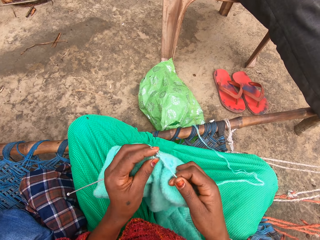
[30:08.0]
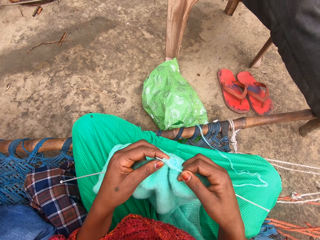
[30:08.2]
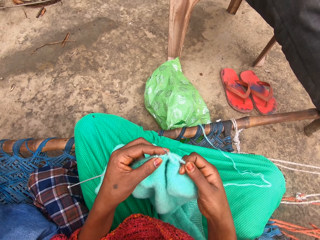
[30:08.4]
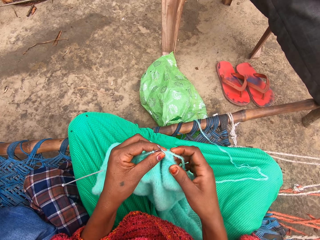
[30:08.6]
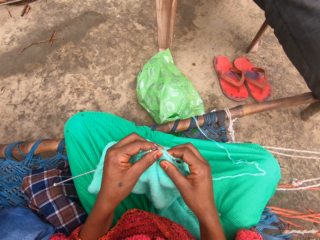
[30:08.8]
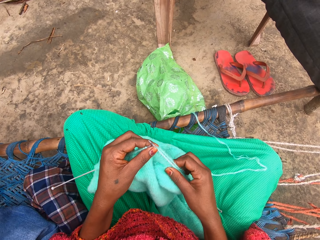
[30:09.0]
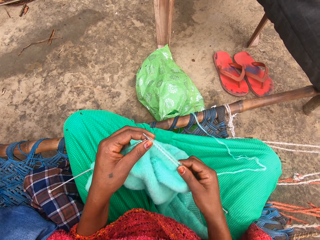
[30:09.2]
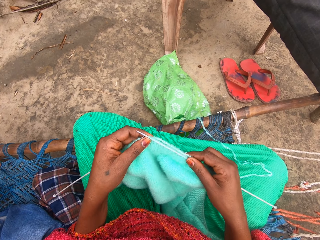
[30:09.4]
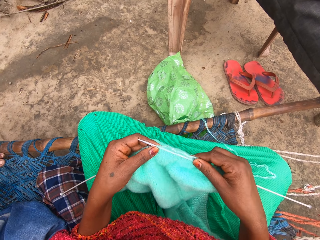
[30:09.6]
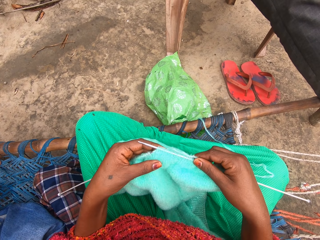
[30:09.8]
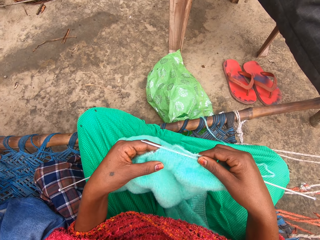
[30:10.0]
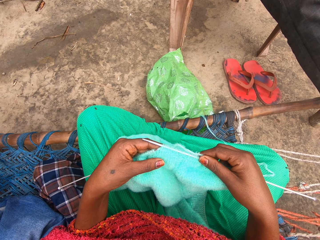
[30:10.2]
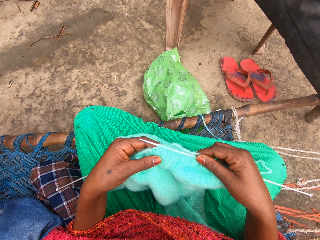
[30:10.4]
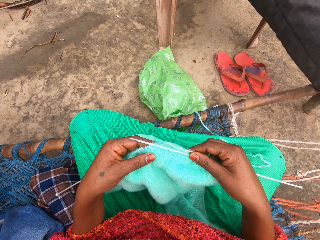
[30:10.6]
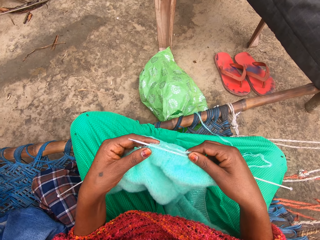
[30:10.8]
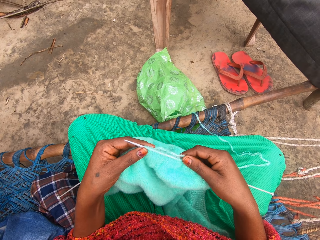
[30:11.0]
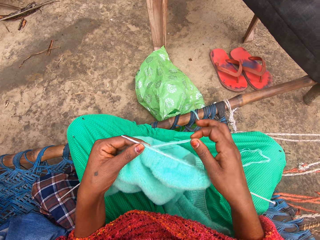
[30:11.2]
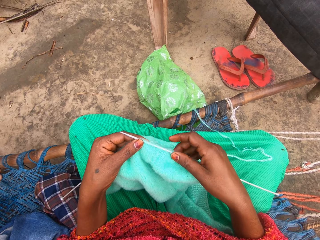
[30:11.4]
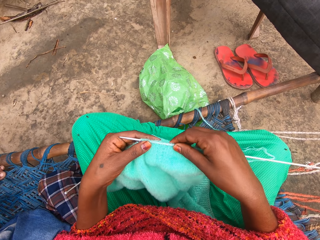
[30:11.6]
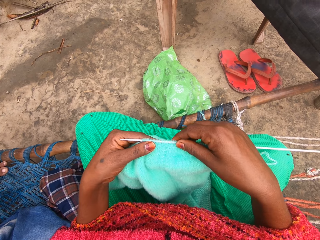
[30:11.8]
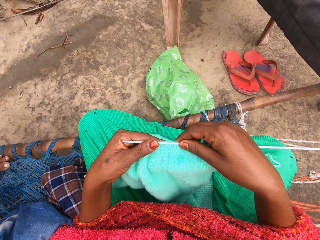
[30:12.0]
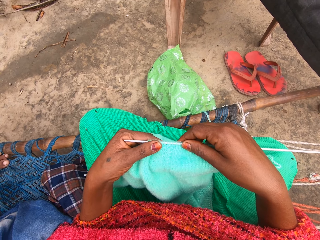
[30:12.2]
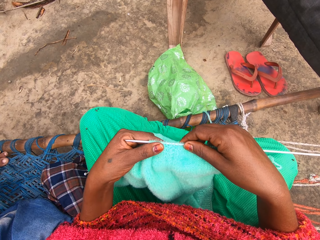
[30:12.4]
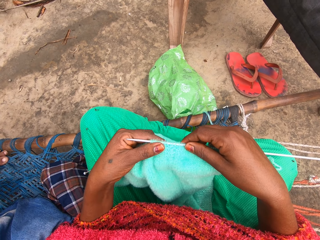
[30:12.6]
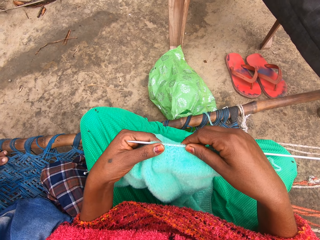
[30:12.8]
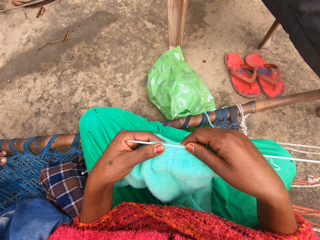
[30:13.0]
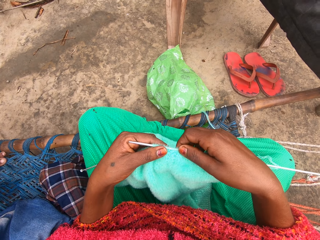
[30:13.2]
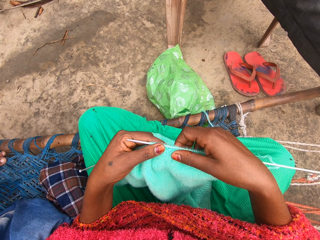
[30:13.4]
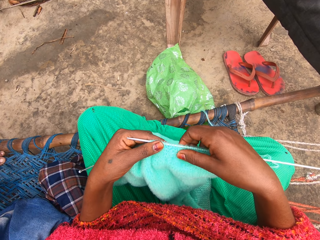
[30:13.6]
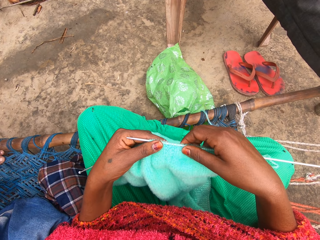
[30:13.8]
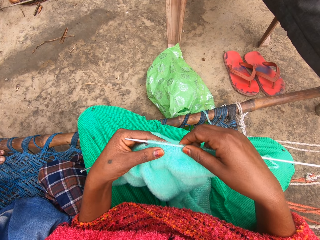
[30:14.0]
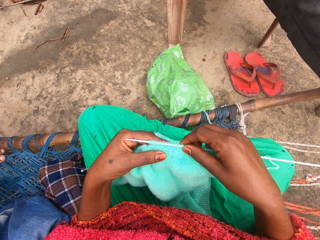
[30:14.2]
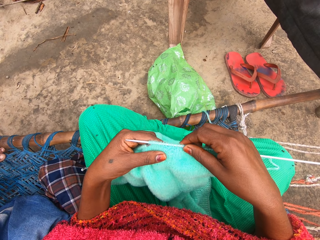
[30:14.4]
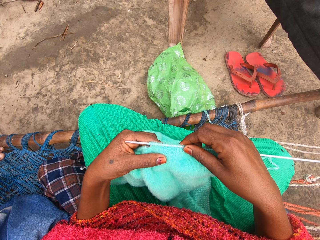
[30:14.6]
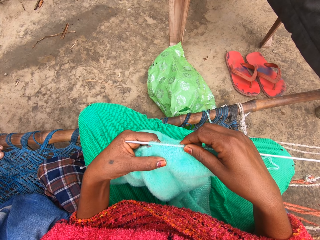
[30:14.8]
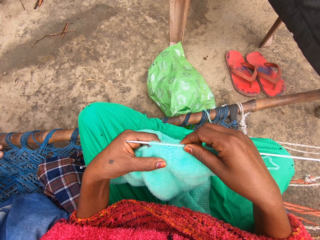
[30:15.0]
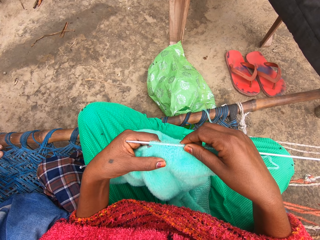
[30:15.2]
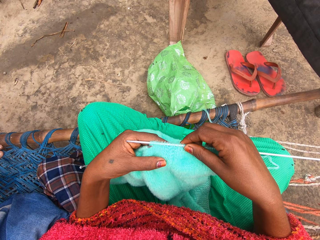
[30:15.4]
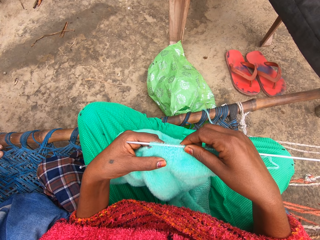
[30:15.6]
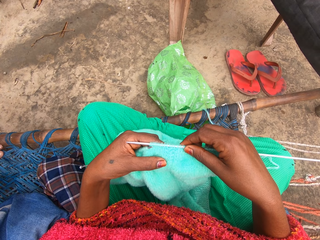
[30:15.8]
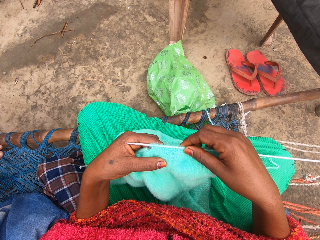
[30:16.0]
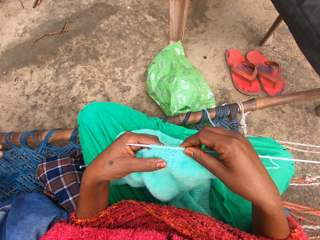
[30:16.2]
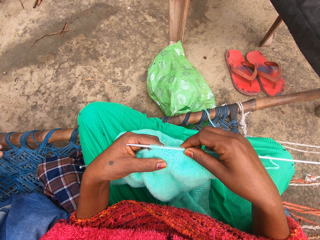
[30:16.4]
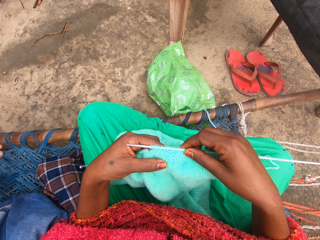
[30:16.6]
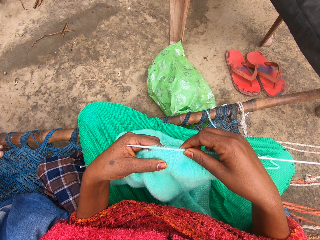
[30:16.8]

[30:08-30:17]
The camera wearer checks the knit in her hands.

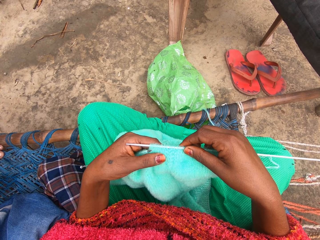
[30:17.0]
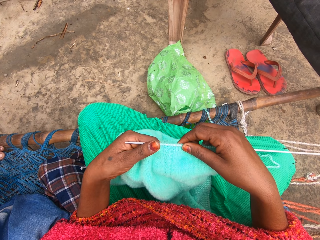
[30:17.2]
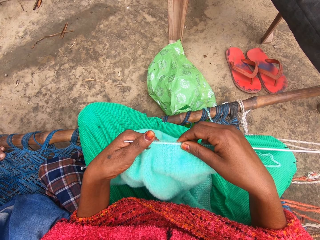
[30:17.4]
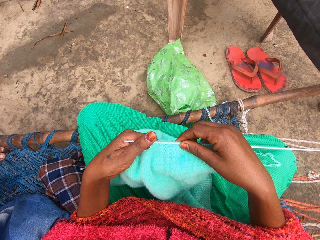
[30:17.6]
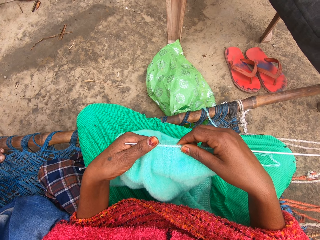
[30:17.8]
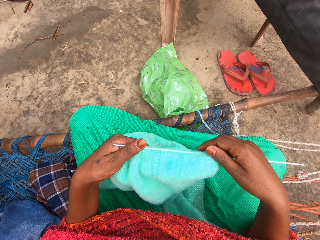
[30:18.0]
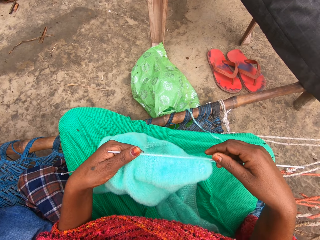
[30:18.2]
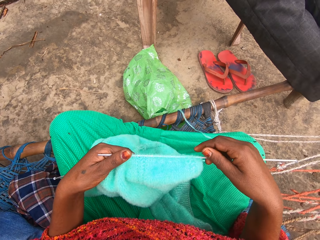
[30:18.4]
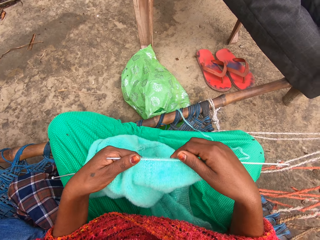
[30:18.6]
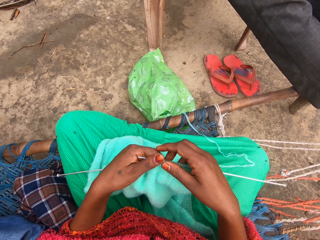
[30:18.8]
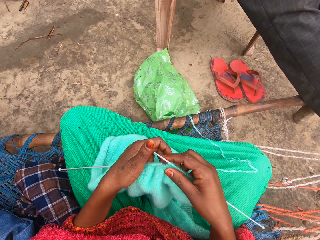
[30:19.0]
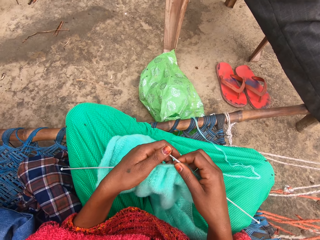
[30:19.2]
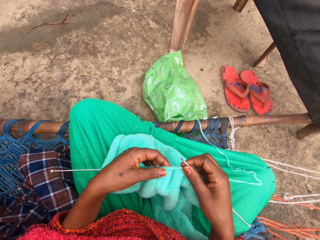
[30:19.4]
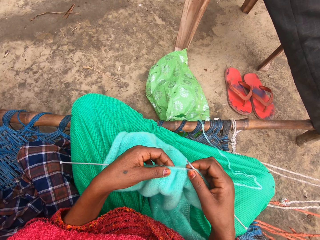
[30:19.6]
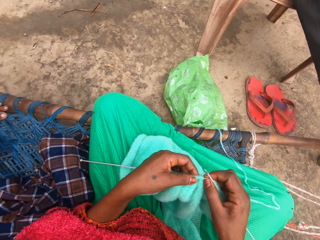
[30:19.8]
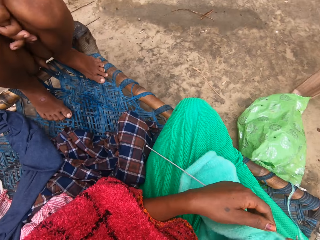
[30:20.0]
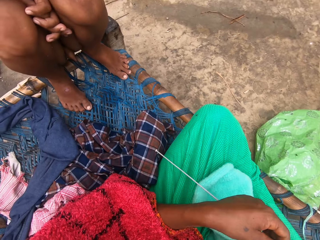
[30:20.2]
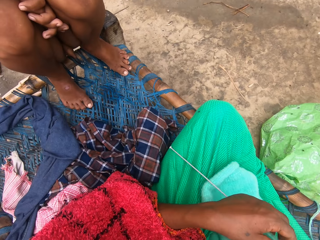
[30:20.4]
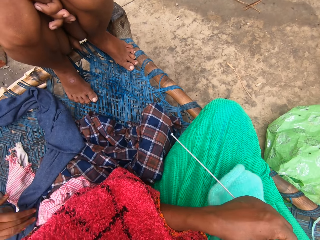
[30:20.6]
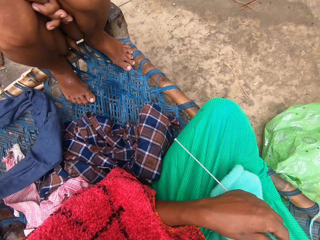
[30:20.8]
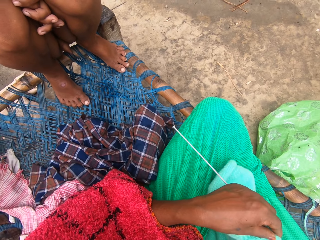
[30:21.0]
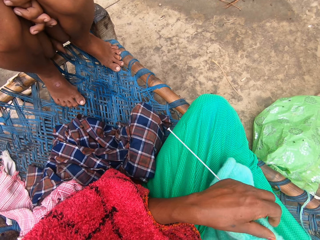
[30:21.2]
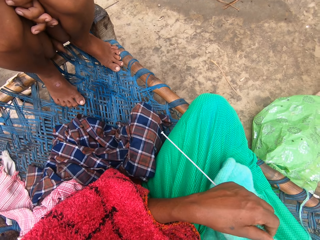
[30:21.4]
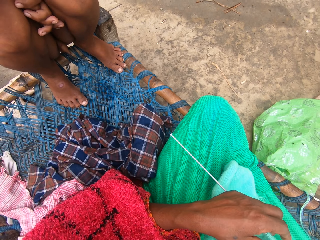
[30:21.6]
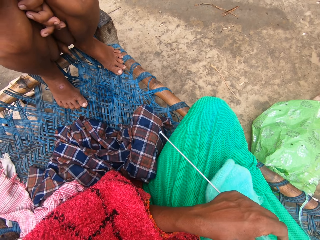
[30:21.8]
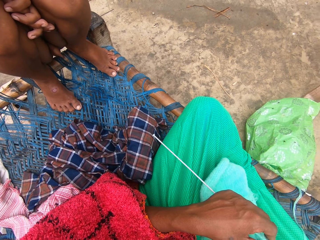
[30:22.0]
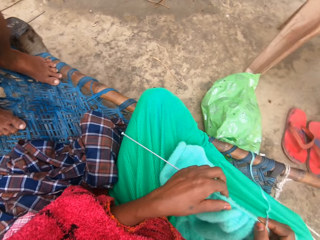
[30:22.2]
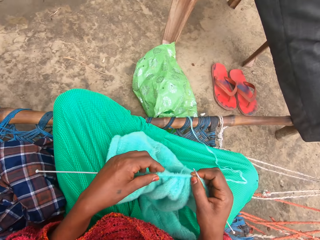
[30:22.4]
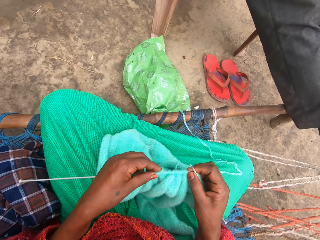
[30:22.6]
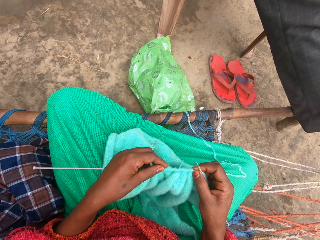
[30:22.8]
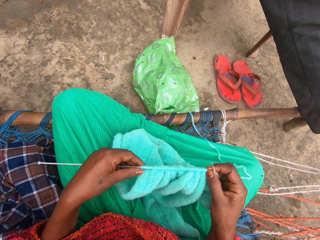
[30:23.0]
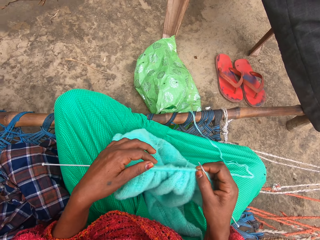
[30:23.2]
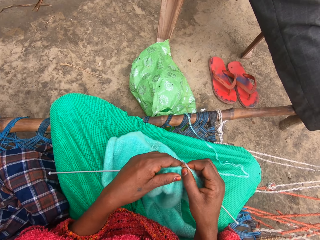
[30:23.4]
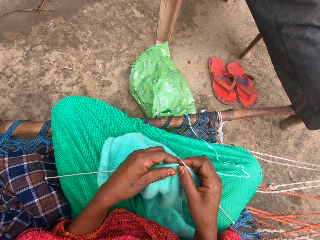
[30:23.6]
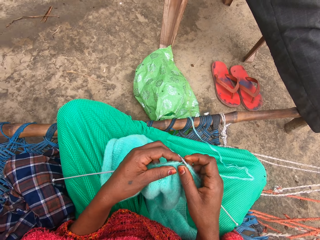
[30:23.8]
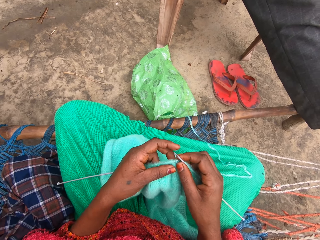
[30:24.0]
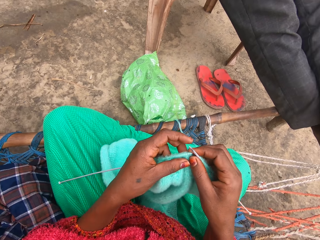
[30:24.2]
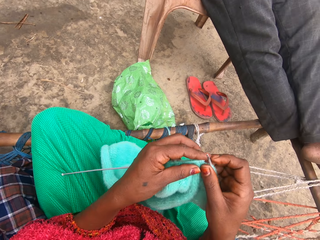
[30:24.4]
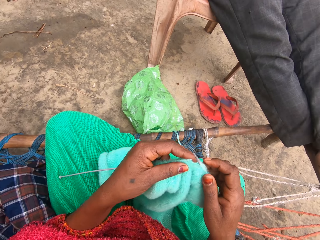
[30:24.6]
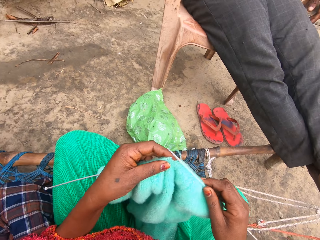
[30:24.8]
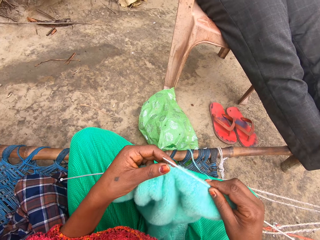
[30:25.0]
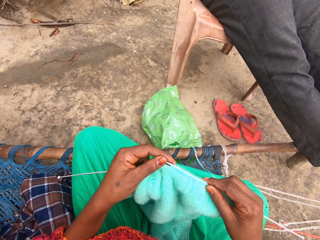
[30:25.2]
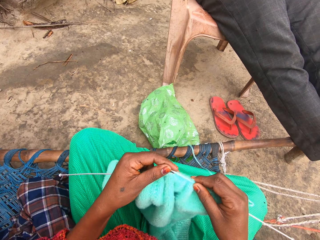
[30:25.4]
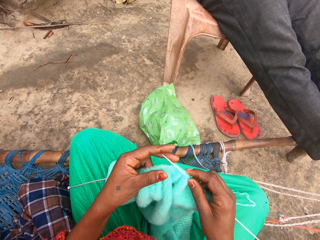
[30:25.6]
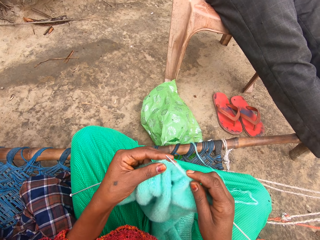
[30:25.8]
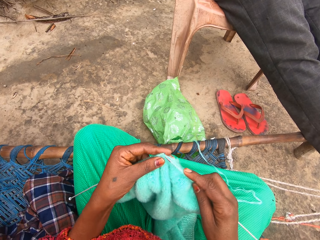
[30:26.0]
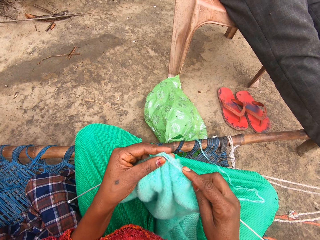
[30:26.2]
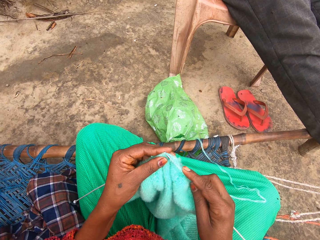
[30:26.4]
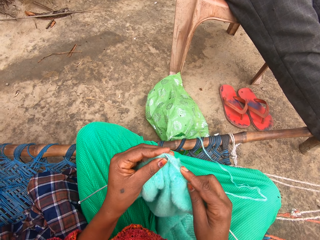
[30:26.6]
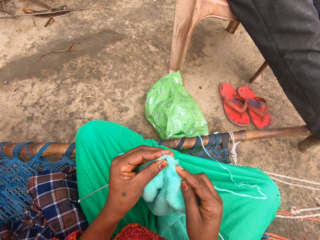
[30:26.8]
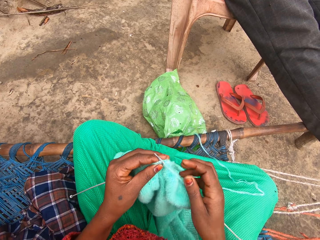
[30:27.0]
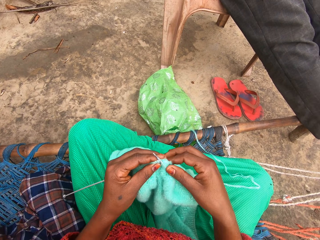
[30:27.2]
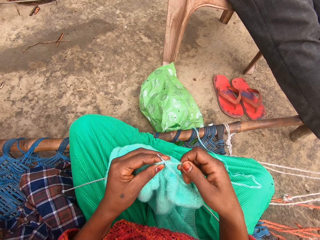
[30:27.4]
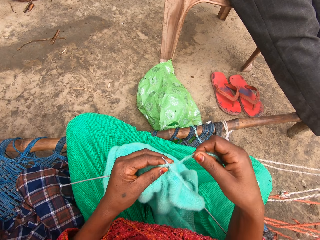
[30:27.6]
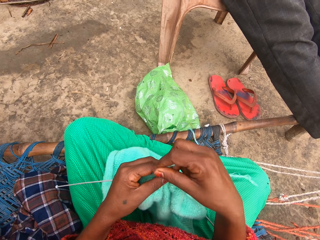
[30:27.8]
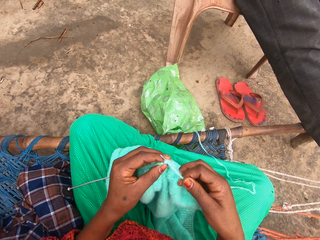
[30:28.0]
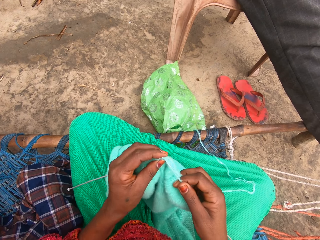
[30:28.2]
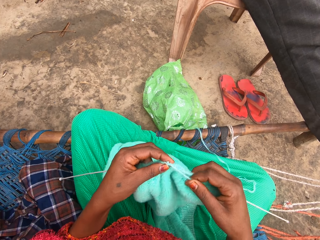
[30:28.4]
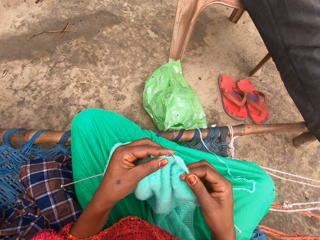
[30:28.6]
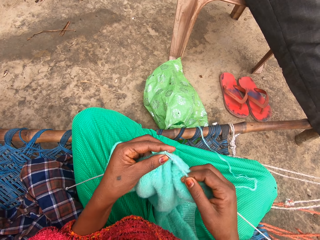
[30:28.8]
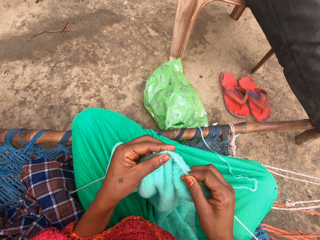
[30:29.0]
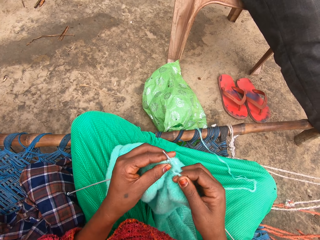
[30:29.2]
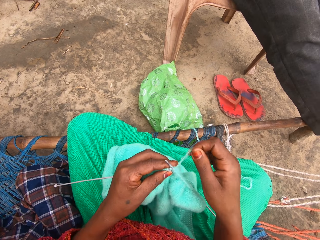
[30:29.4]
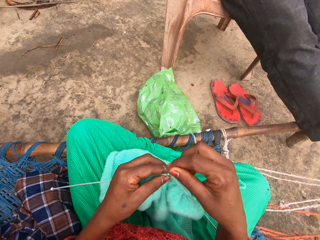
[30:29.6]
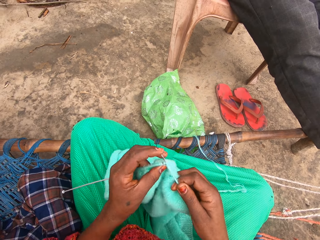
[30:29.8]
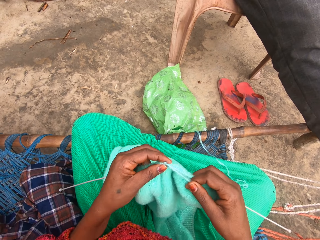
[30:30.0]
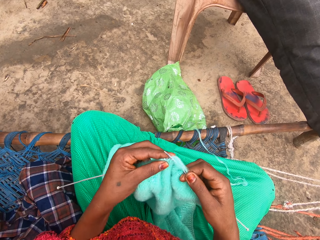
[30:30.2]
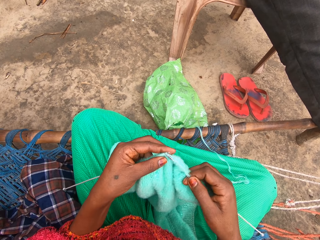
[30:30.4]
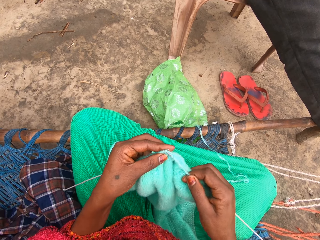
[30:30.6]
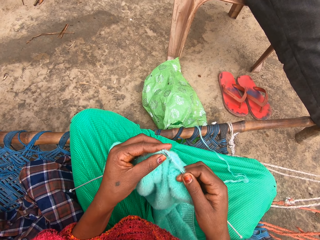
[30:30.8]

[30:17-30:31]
The camera wearer adjusts the knit over the pin in her left hand. She stares at the boy. A person takes away the cloth between the camera wearer and the boy. The camera wearer knits with the yarn and knitting pins.
